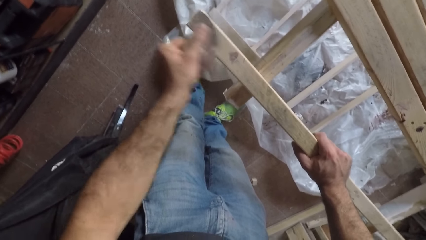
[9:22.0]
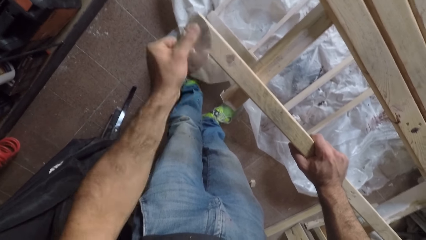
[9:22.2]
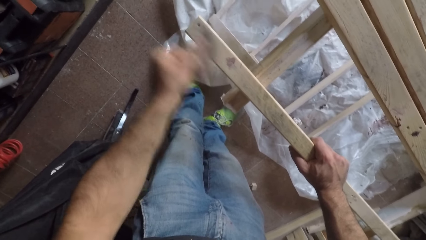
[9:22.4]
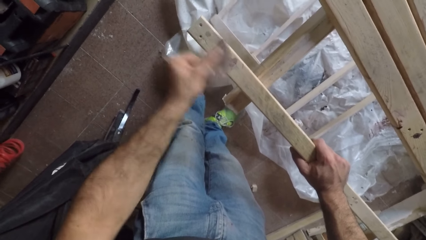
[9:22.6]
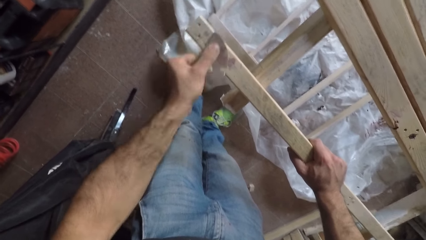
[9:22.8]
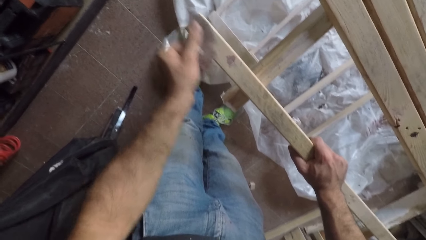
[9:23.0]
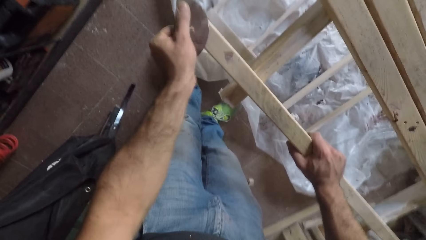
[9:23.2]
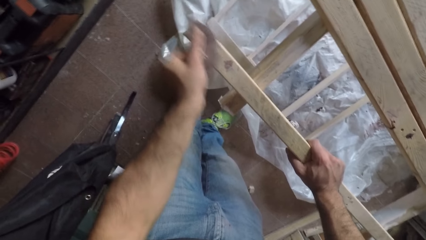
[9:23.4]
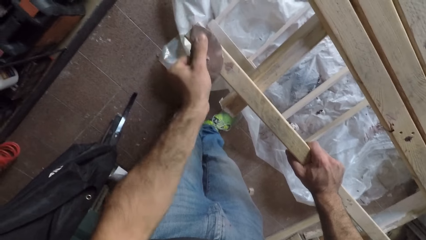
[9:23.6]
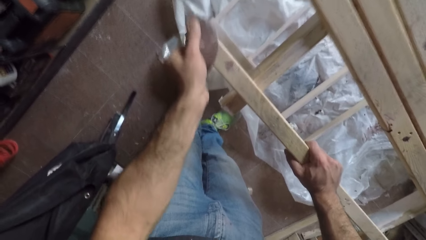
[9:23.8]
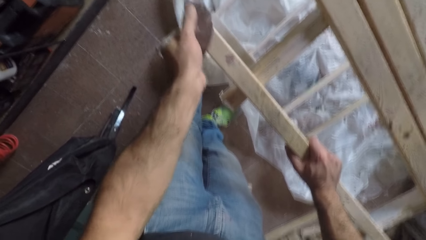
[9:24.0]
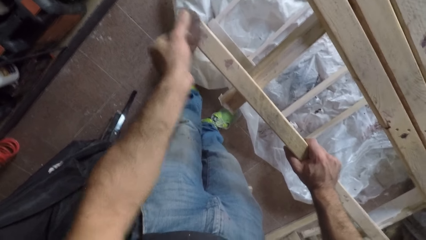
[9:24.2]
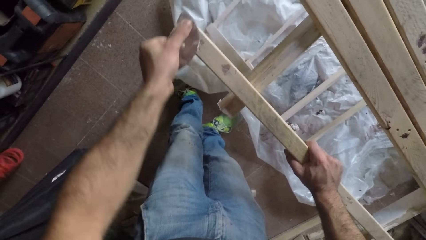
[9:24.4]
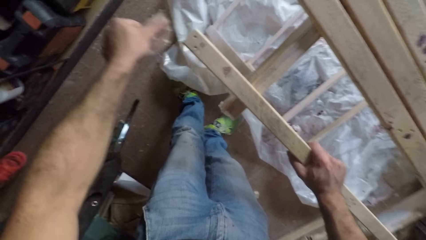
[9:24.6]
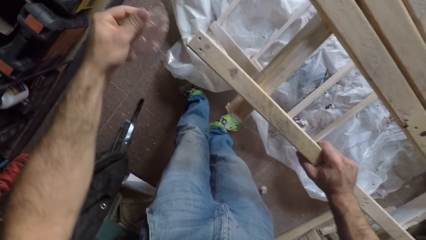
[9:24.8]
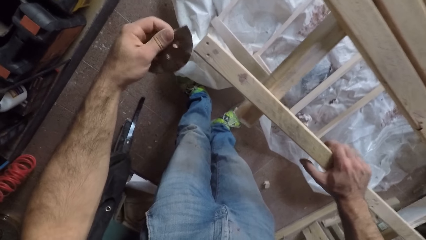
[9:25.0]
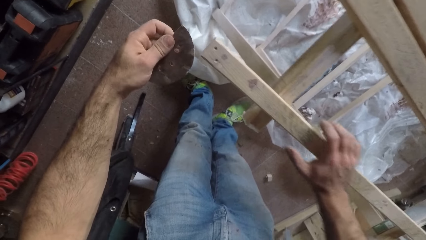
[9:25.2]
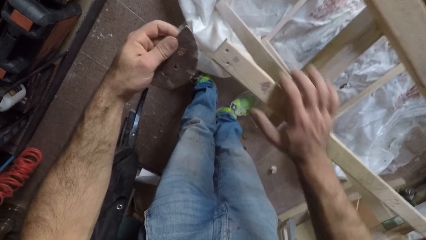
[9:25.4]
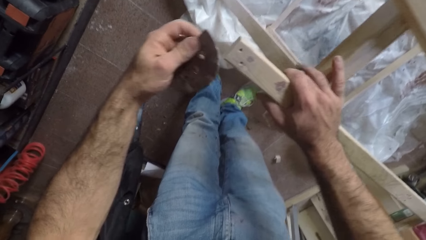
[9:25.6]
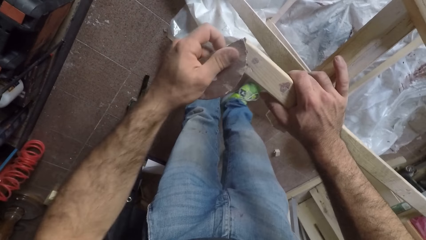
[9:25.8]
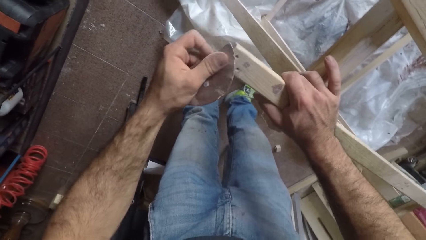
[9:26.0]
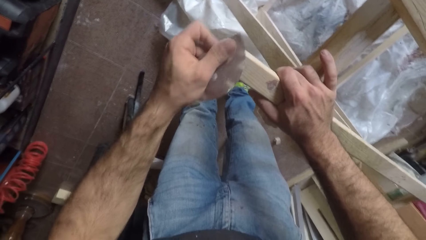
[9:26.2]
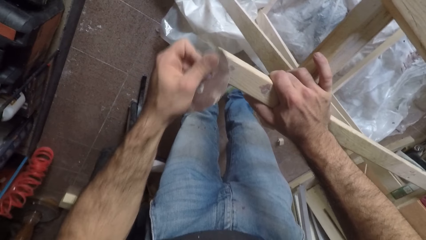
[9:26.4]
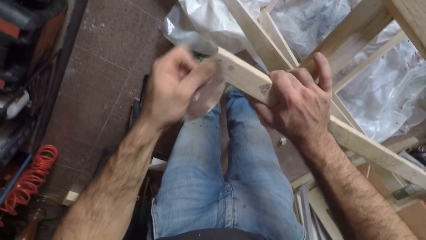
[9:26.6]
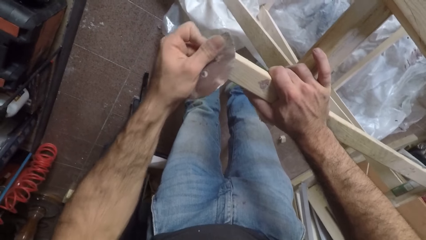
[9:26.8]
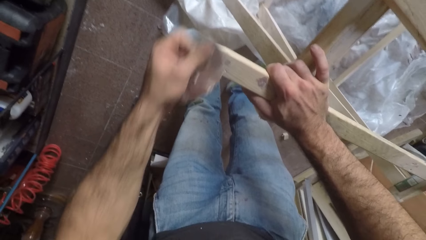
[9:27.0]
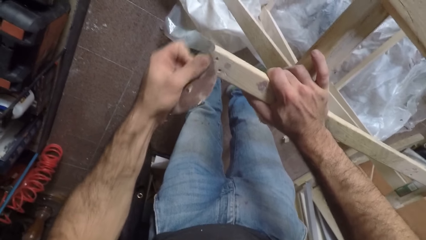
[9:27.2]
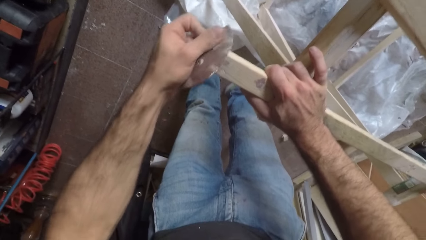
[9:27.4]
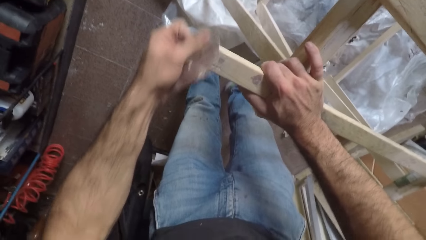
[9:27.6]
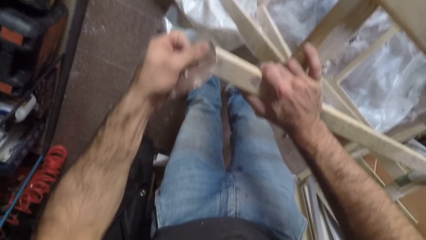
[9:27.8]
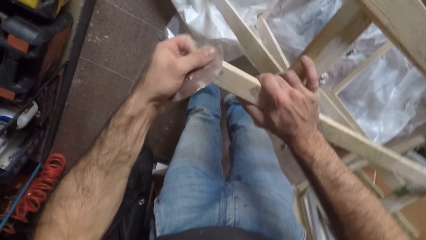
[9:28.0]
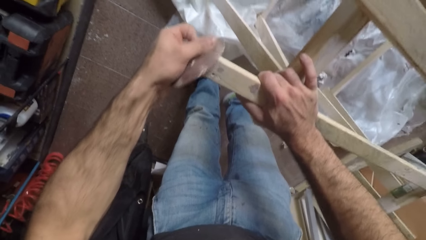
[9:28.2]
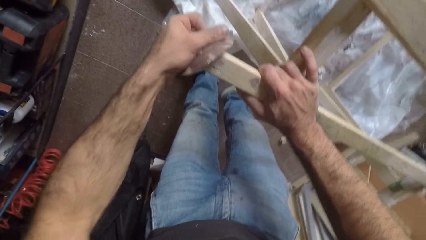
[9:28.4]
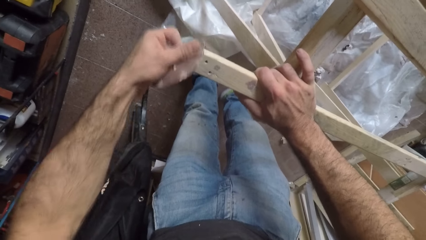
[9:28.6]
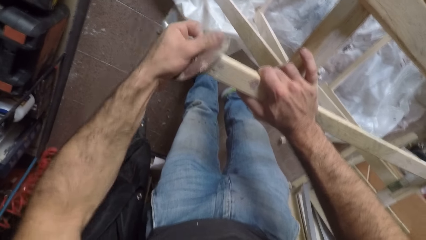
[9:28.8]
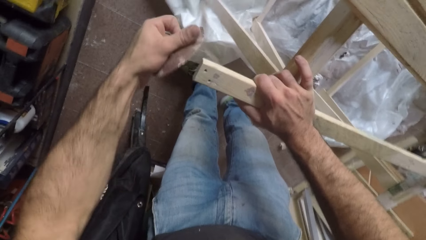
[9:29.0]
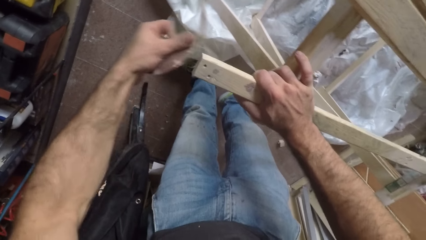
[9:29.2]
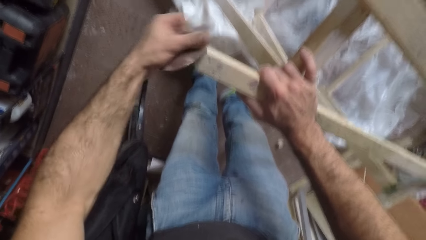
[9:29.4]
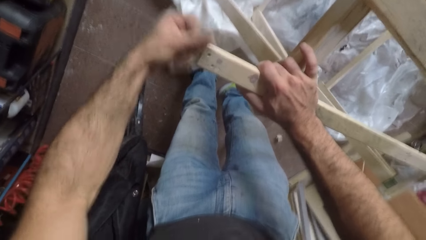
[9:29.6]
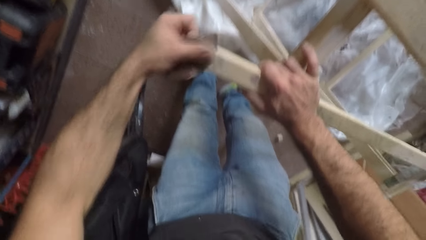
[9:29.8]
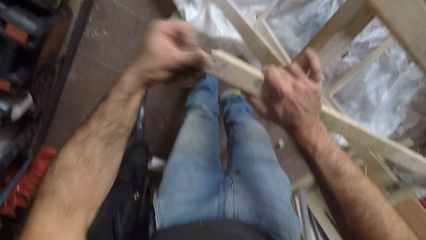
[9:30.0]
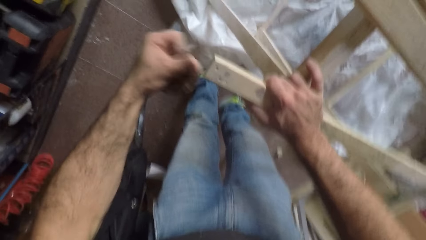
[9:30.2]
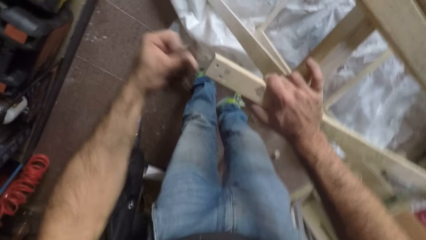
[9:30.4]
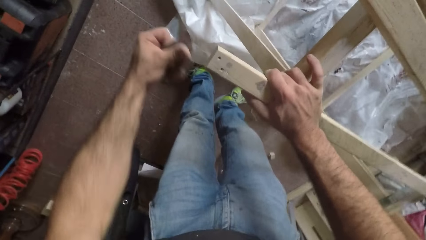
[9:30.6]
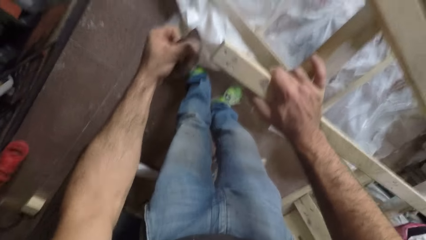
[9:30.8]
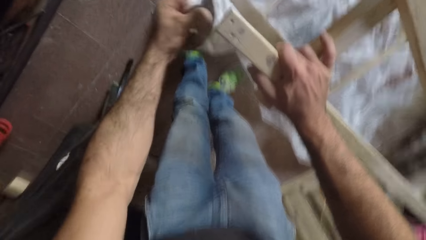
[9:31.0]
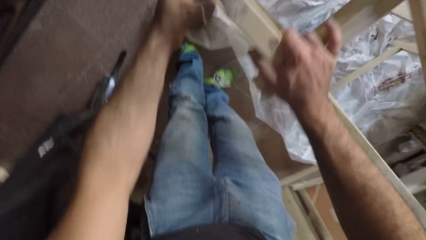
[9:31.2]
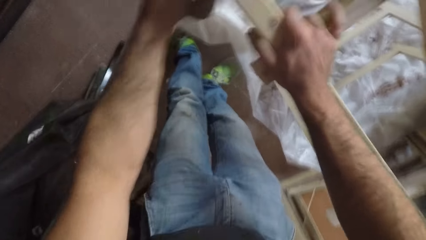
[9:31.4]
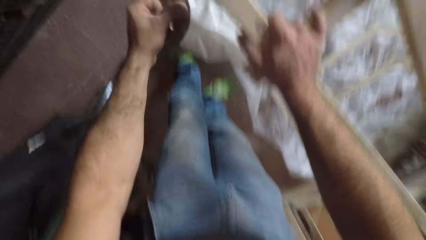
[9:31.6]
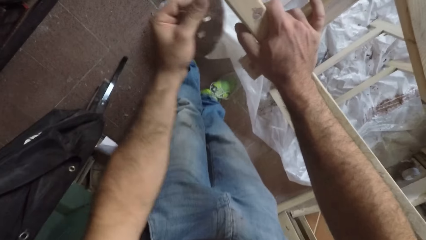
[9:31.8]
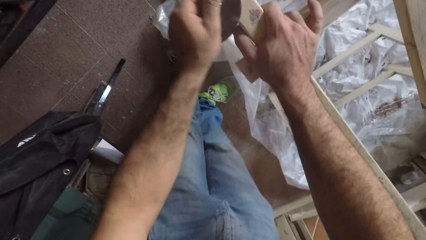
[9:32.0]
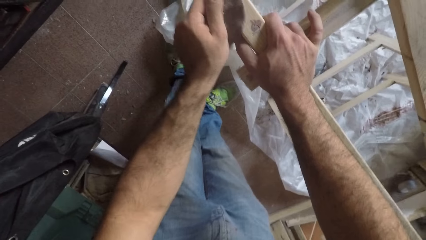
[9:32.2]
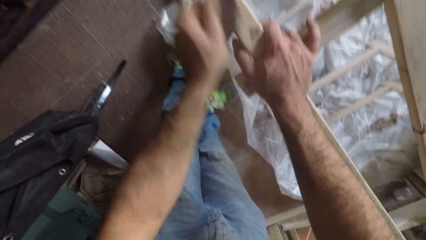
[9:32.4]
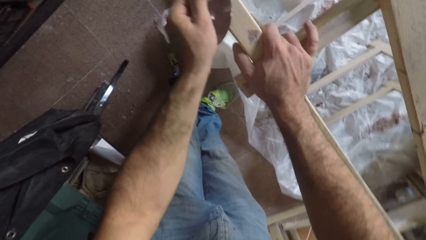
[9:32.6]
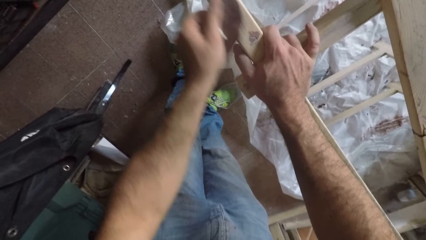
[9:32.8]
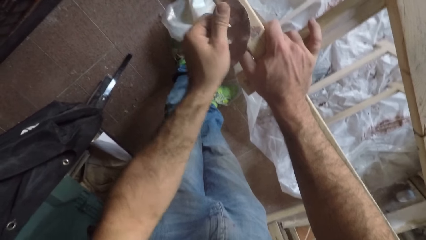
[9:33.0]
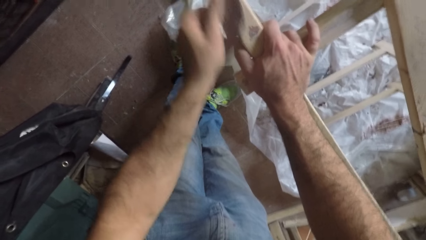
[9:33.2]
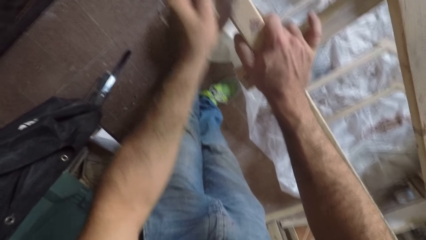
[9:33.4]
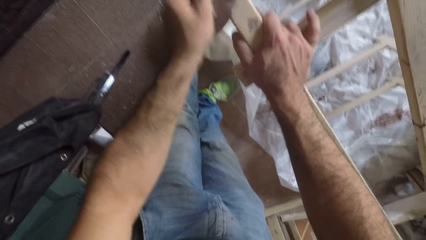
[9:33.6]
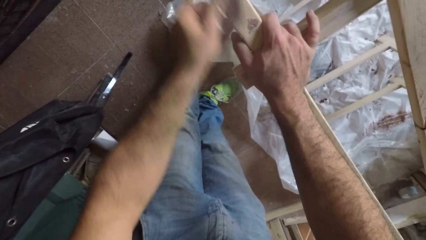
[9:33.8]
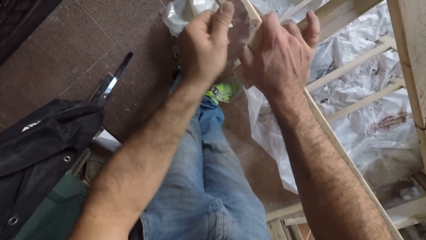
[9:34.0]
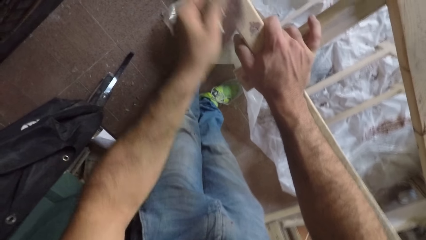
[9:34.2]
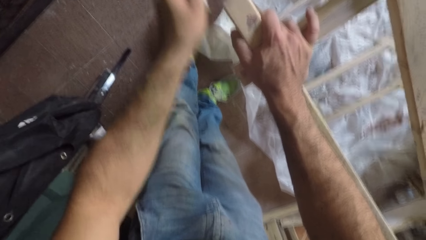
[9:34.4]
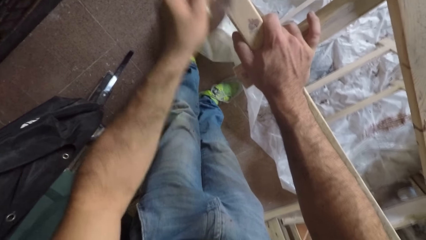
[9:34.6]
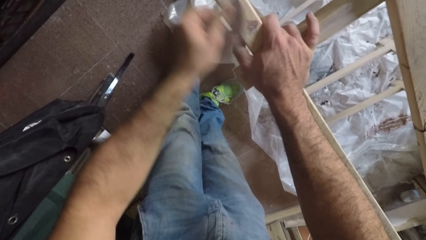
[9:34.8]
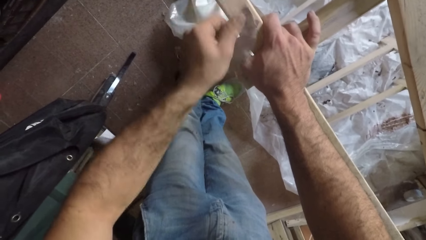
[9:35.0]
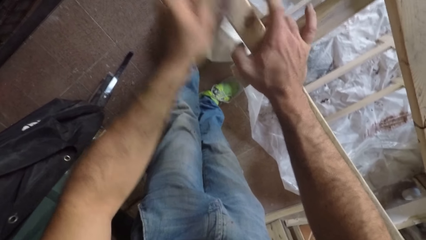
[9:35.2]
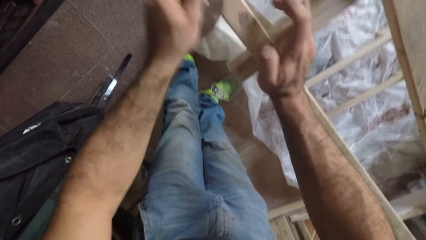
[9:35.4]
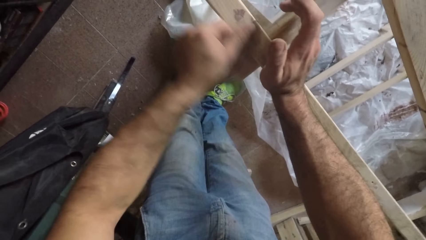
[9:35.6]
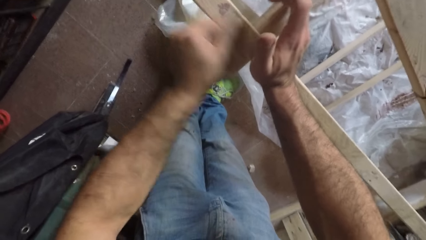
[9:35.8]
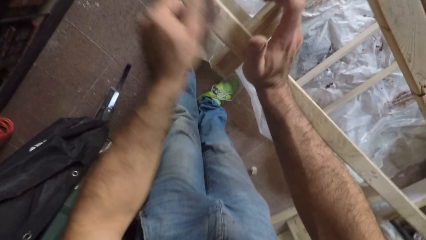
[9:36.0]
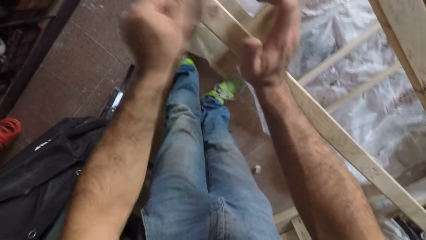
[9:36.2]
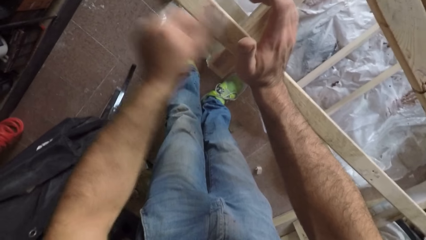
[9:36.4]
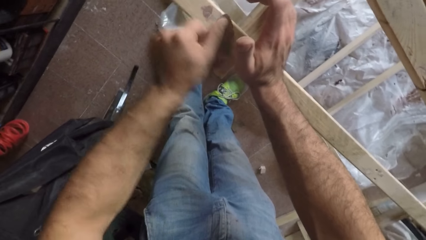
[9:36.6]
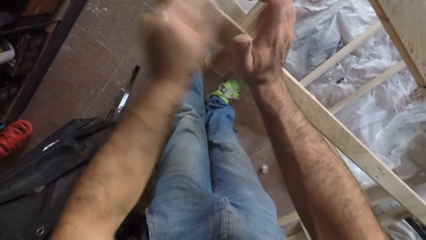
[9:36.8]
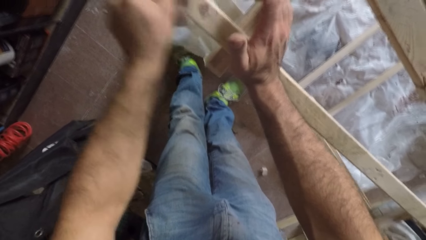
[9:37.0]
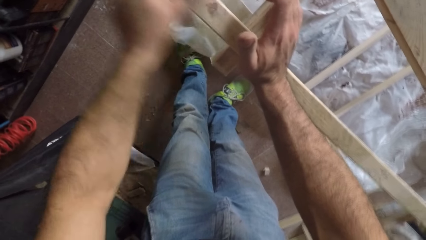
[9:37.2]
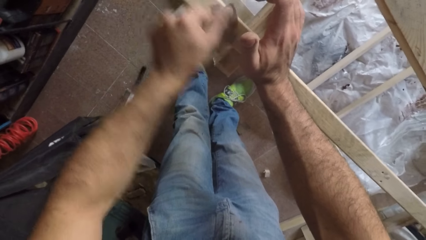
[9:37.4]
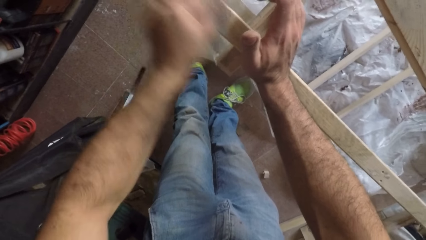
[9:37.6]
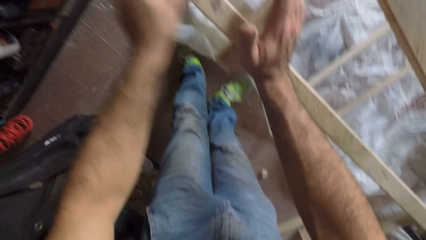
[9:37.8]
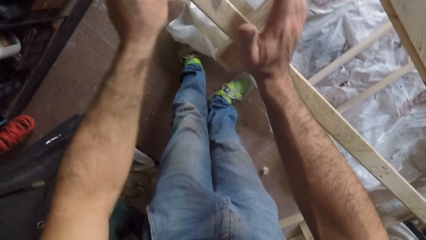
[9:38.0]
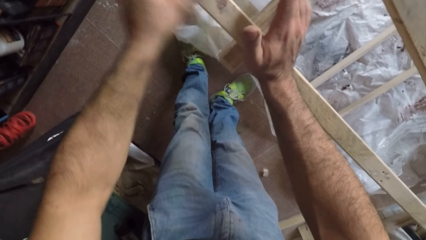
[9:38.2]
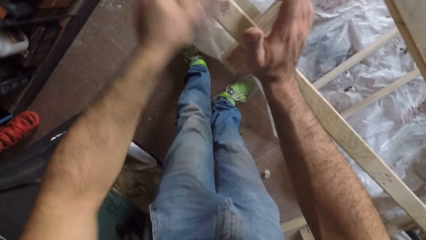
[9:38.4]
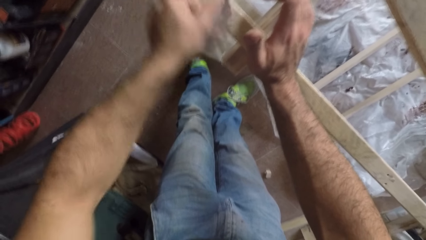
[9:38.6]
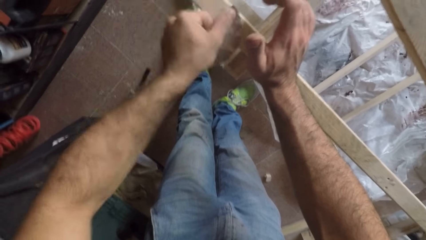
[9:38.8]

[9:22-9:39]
The camera wearer removes the sandpaper from the surface of the wood. He removes his right hand from the wood. He rubs the sandpaper over the surface of the wood. He holds the wood with his right hand.
